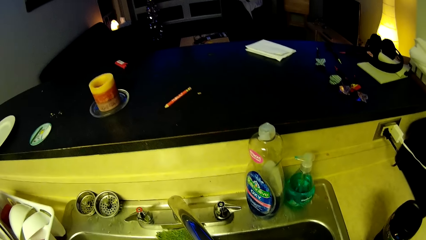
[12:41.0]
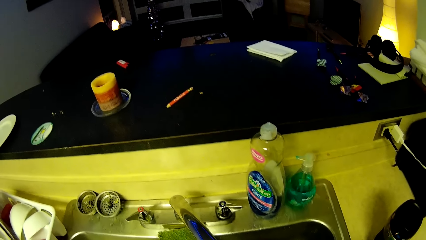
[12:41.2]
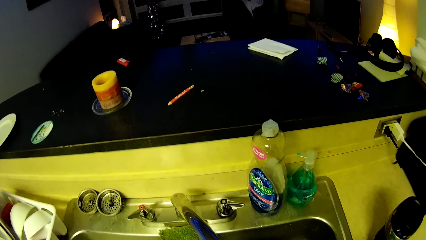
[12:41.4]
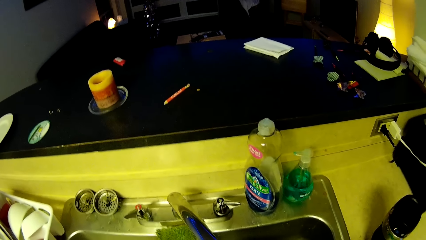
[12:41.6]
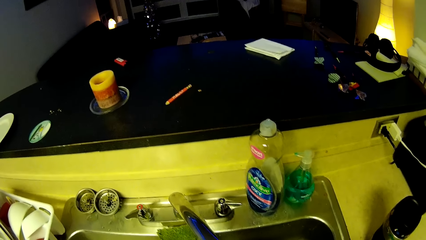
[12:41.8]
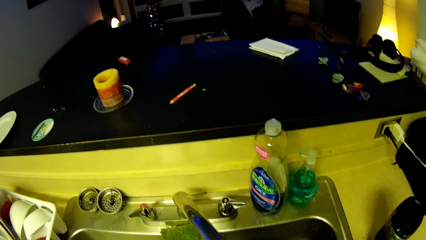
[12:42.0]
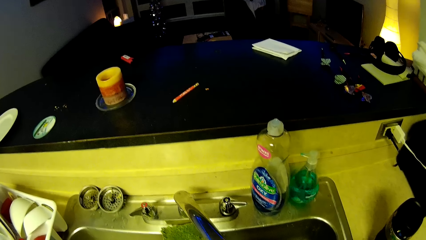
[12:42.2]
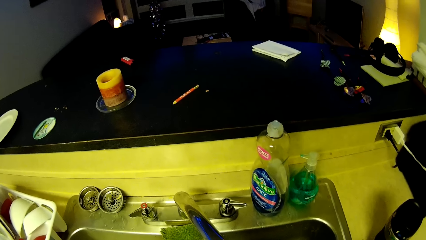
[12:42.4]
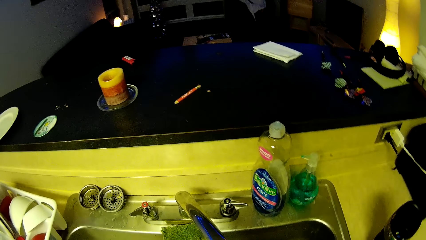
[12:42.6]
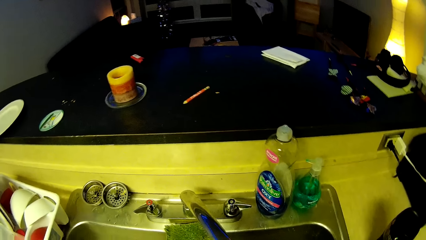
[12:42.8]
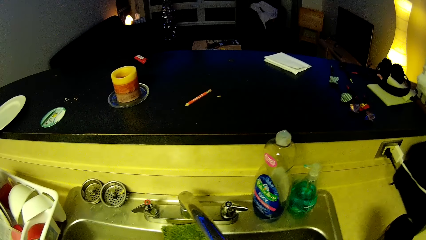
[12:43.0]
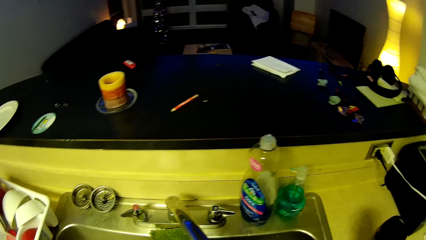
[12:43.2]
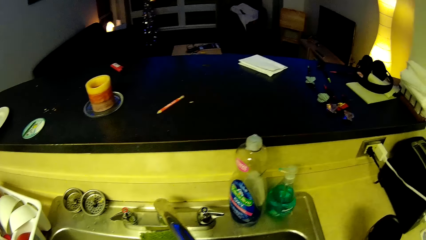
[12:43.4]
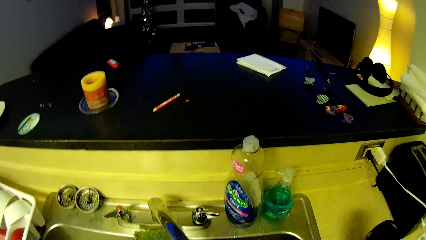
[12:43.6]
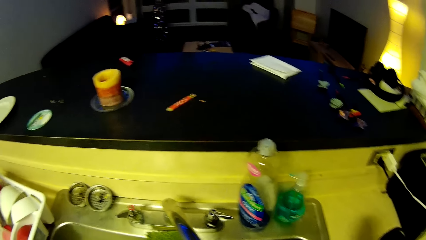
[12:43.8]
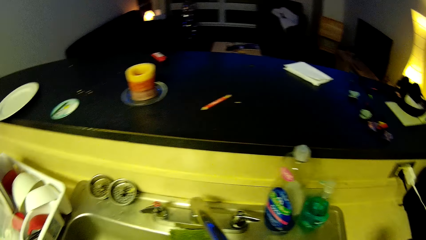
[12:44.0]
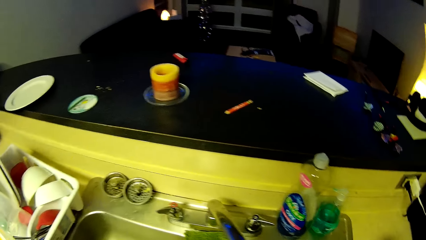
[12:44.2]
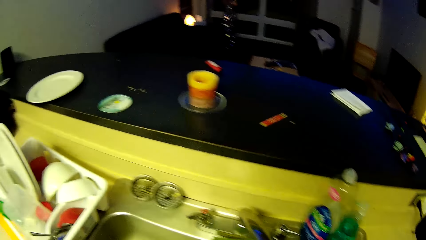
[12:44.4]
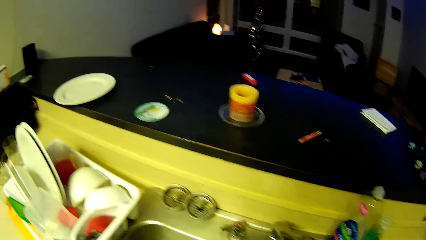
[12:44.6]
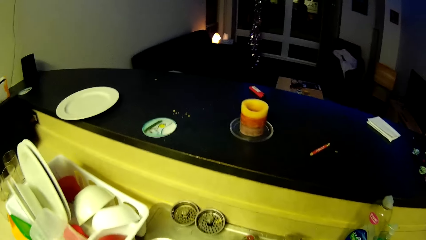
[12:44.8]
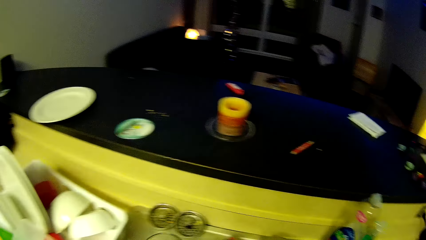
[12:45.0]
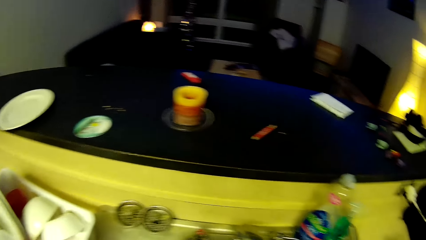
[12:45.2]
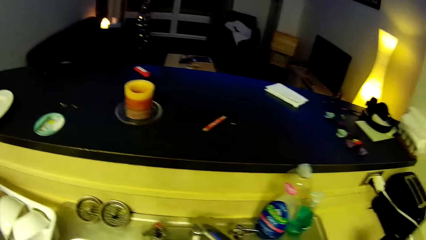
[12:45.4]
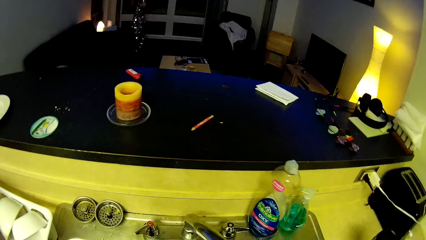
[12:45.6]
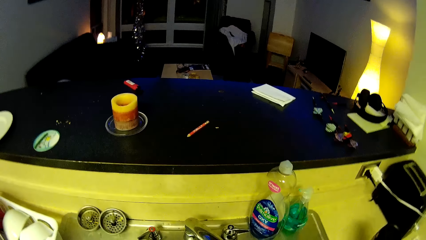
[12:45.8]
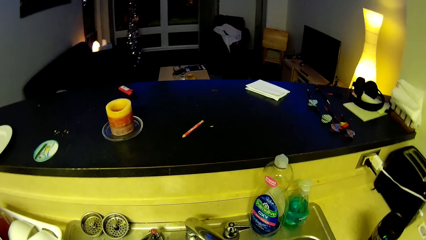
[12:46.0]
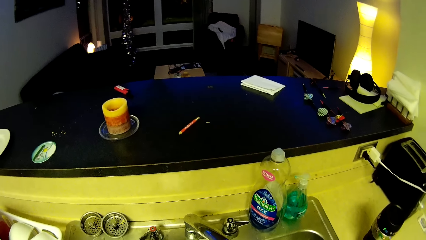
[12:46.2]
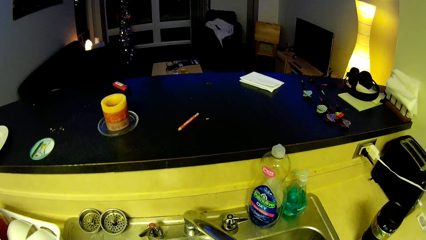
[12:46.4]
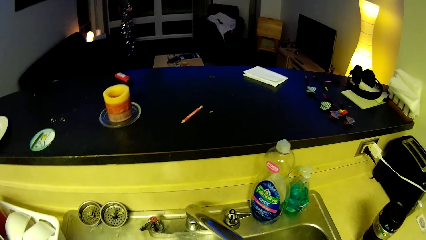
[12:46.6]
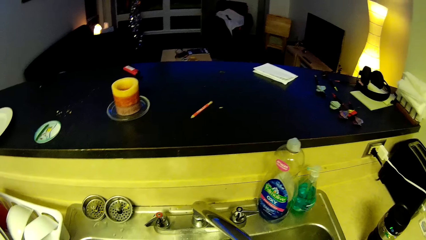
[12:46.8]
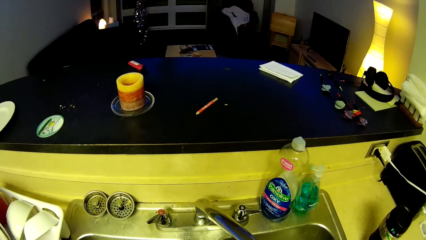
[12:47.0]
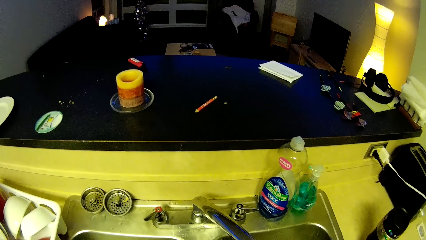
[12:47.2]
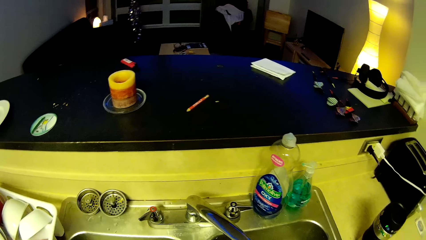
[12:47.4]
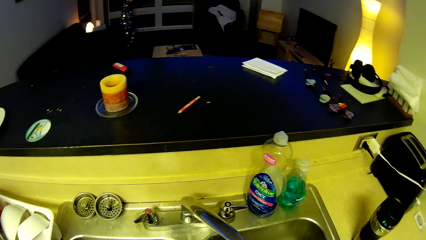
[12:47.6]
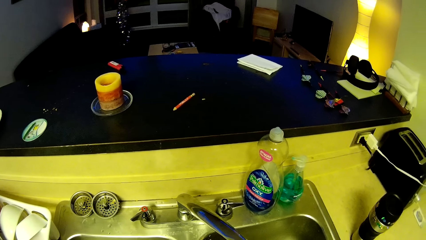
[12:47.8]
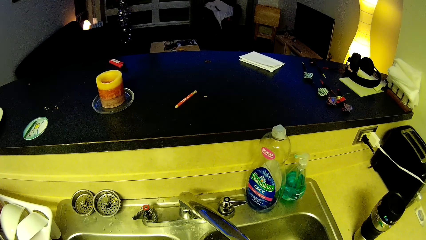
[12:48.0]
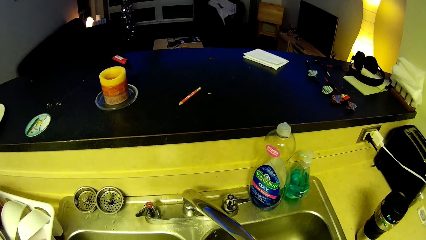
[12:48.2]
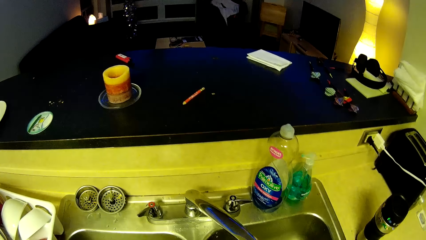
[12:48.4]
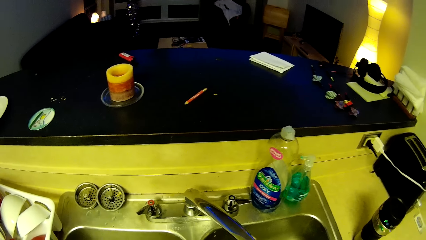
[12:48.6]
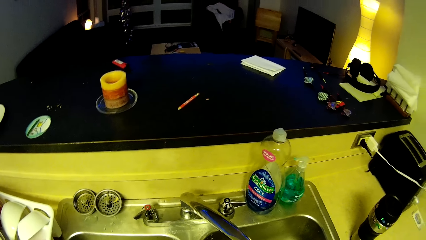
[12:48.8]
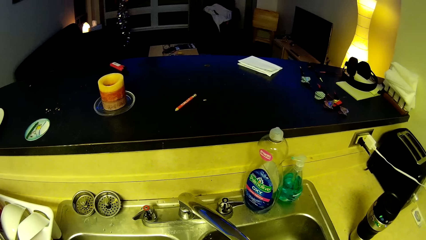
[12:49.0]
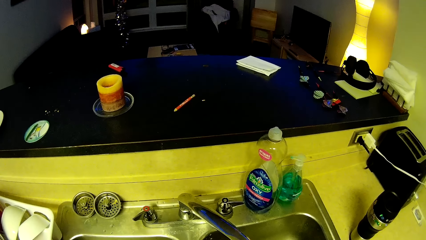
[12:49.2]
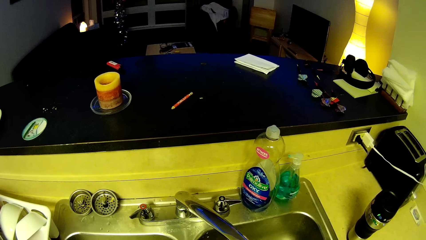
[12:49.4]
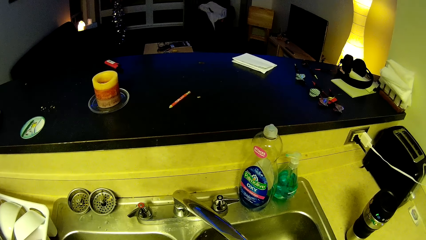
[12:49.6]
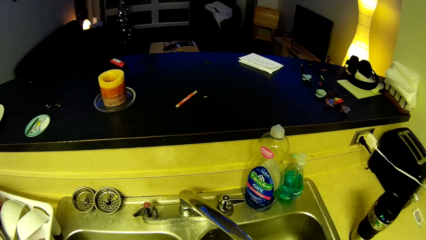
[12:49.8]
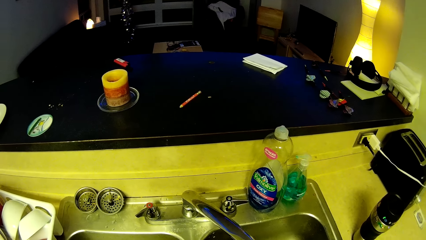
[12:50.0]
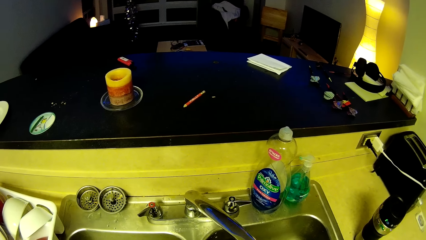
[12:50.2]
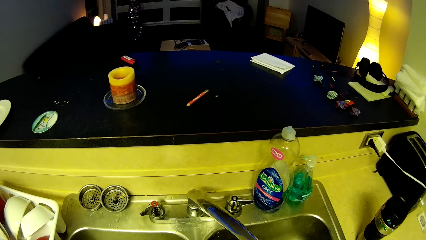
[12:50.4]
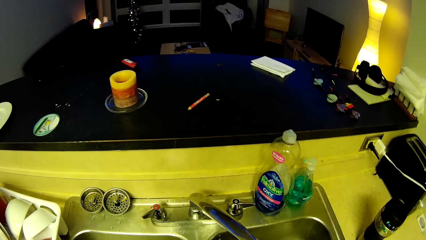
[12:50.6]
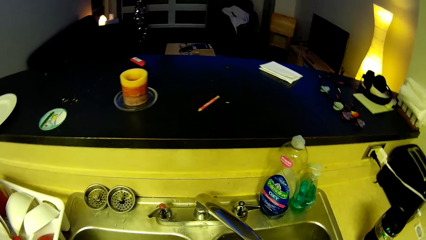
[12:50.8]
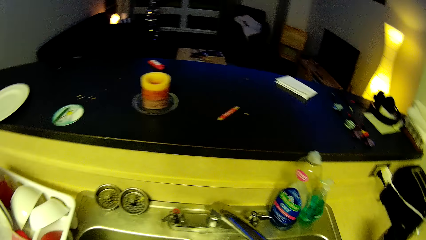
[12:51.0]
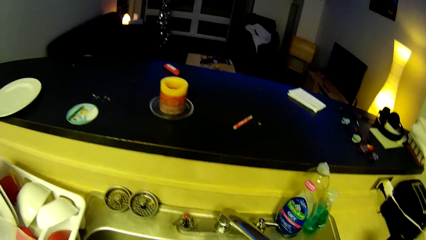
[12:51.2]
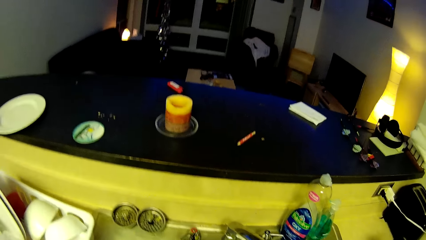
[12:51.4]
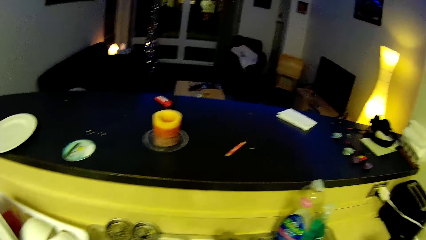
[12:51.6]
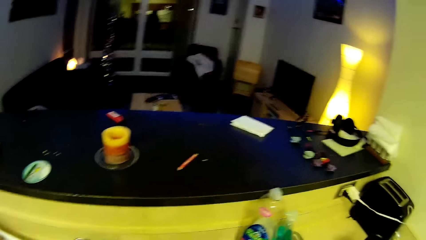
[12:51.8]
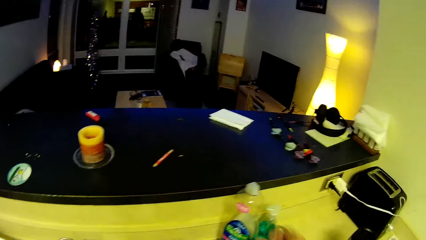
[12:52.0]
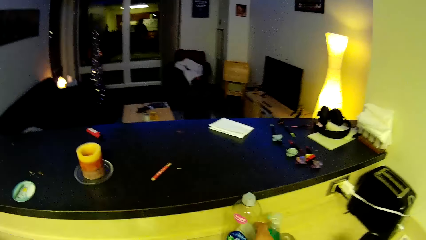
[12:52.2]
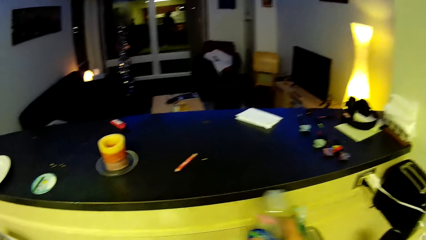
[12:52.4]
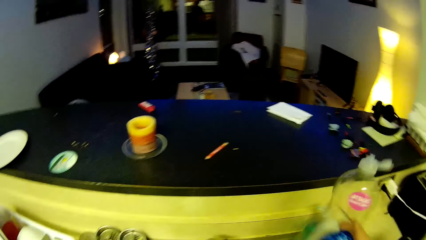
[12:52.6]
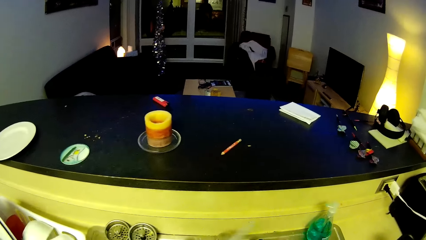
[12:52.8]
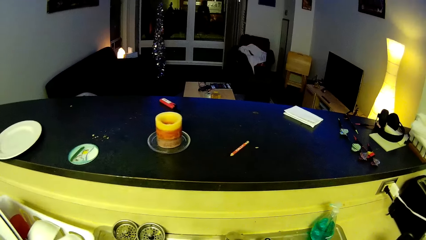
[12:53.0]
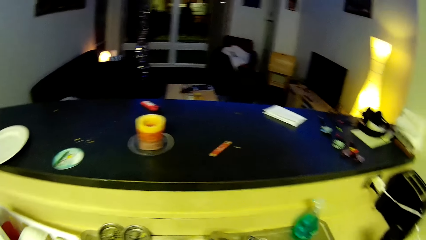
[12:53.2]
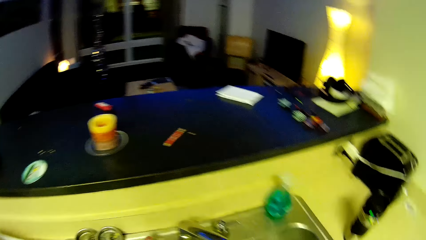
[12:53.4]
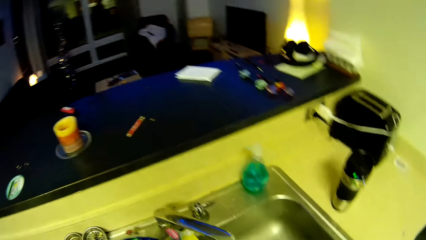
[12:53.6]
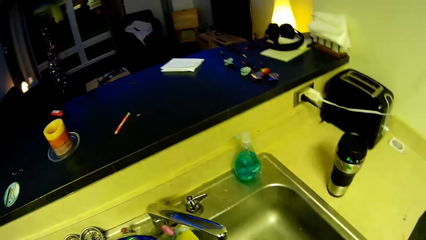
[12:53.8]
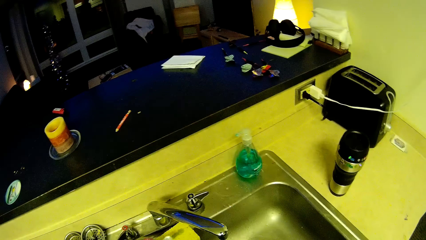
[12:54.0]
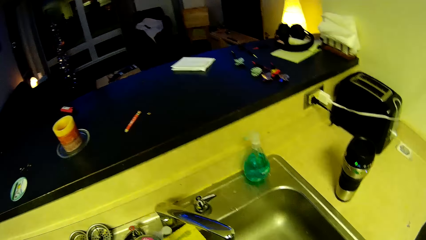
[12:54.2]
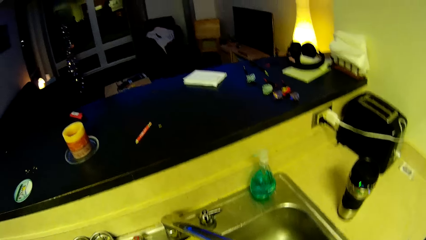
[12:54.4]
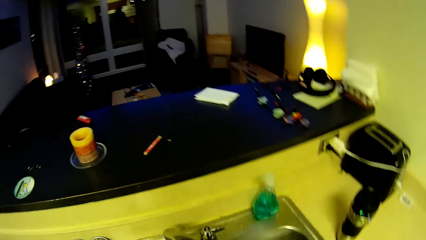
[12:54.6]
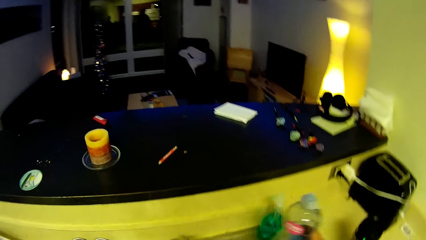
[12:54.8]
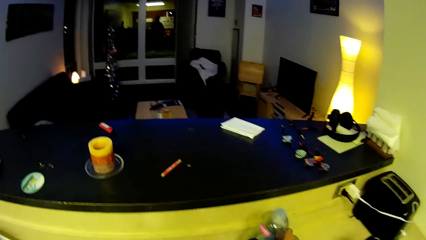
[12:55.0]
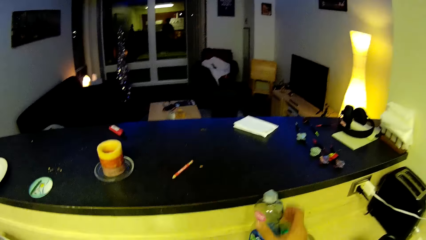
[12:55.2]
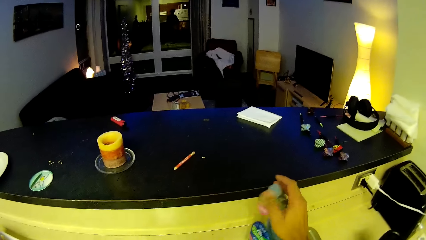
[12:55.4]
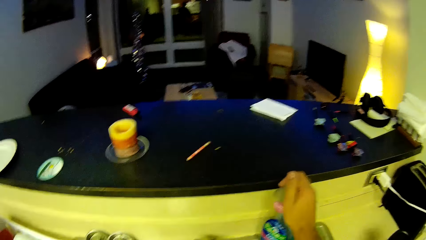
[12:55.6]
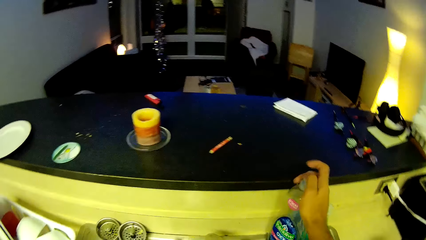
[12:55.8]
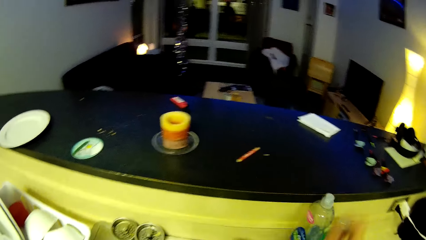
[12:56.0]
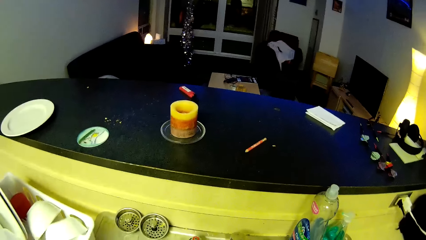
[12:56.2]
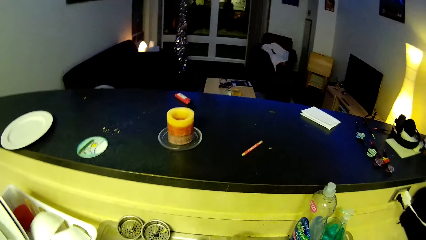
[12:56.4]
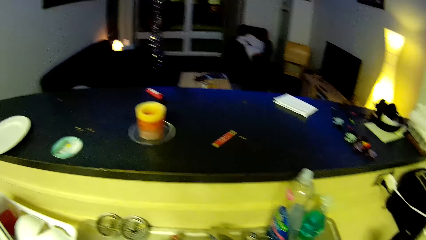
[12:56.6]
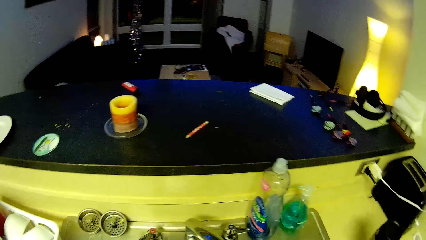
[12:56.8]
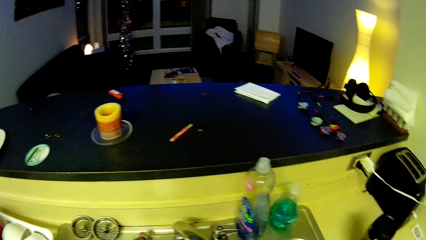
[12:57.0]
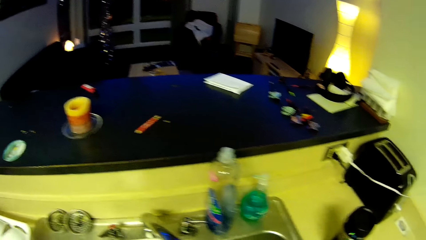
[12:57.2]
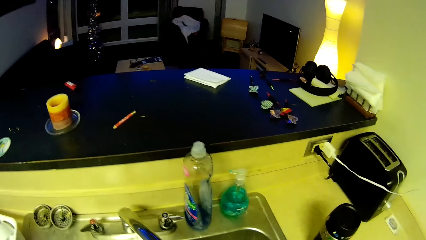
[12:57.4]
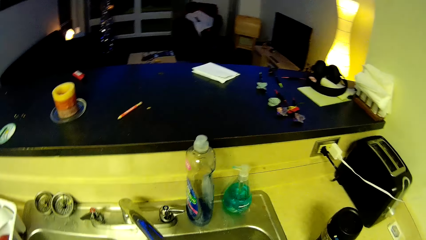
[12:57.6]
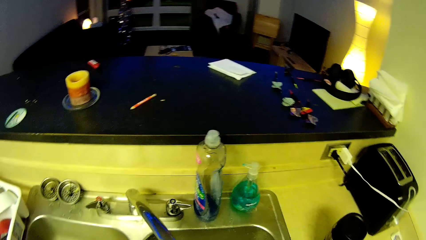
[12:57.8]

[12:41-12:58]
The camera wearer picks a soap container from the sink with his right hand. He picks a sponge. He drops the soap container on the sink with his right hand and closes the soap container on the sink with his right hand. He washes a glass.
